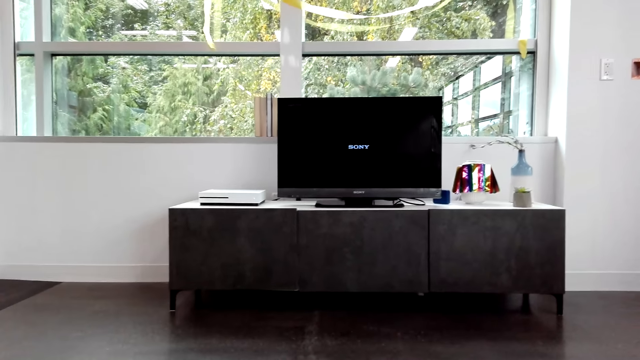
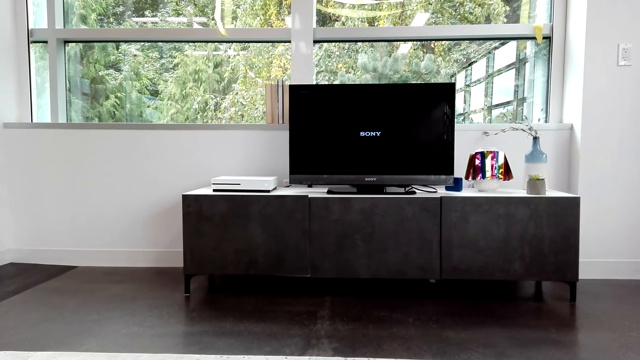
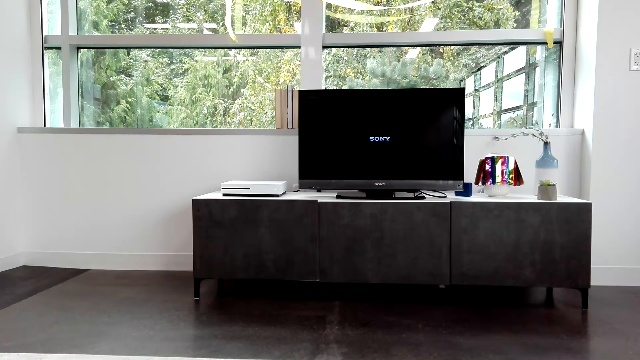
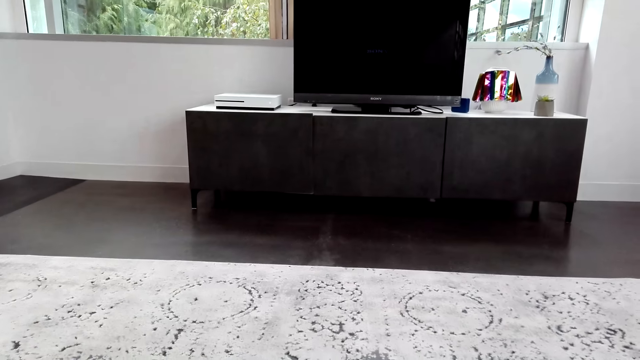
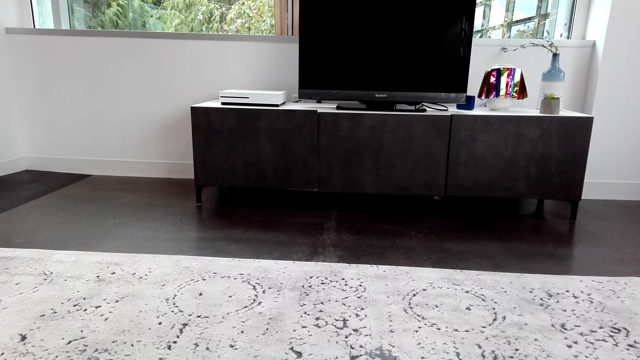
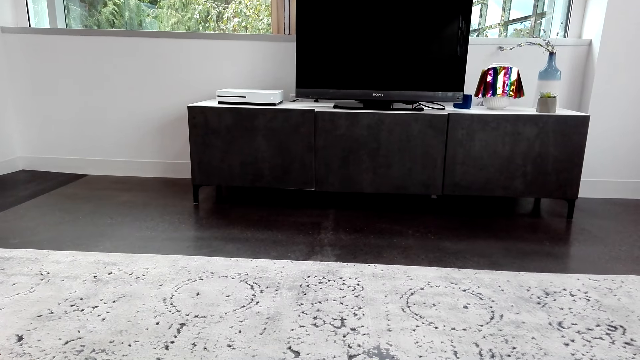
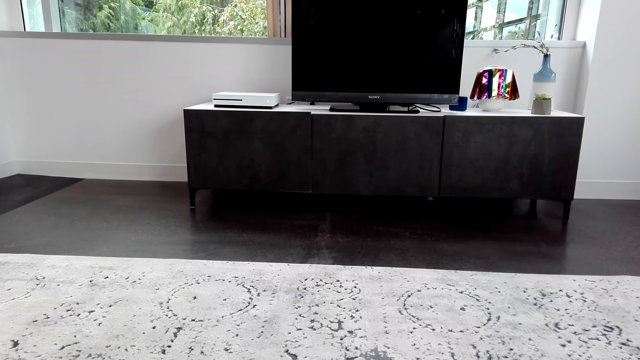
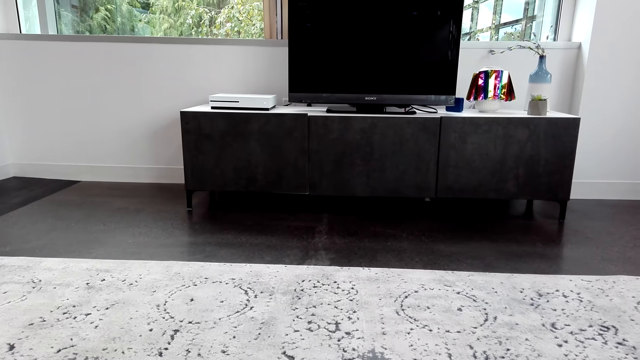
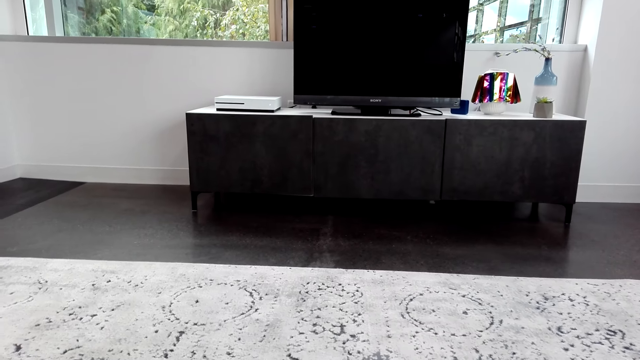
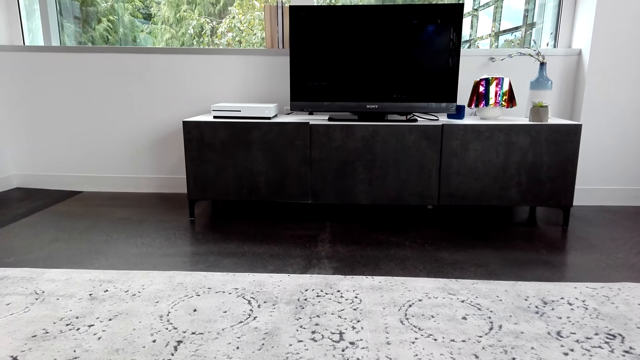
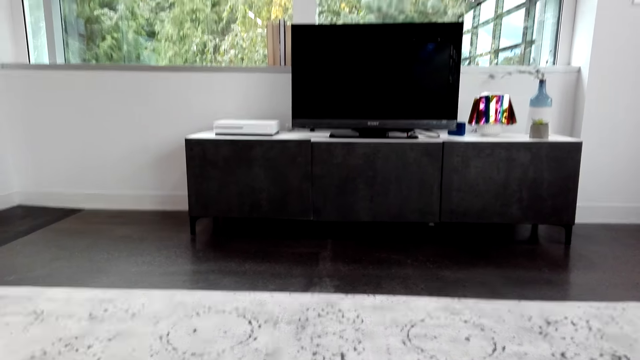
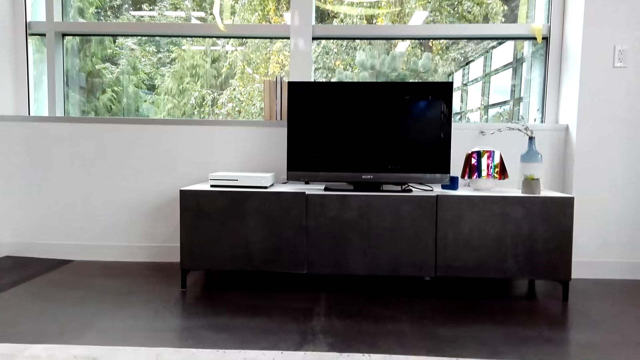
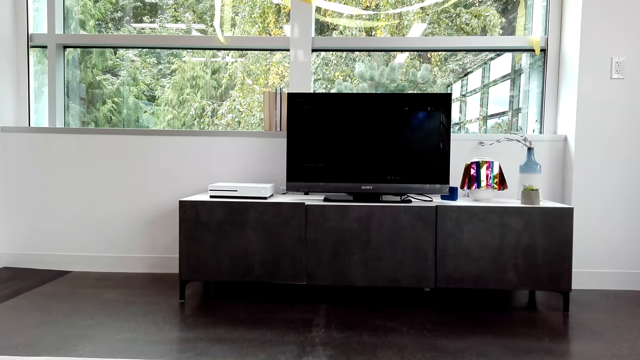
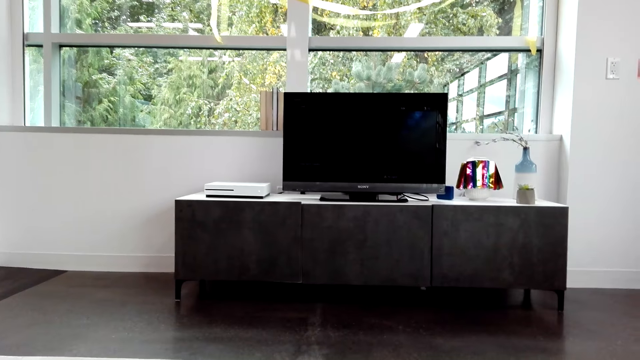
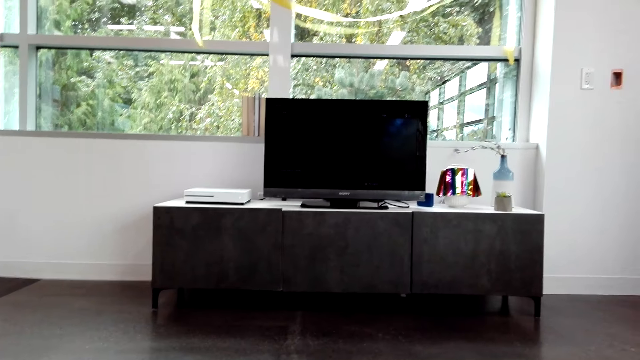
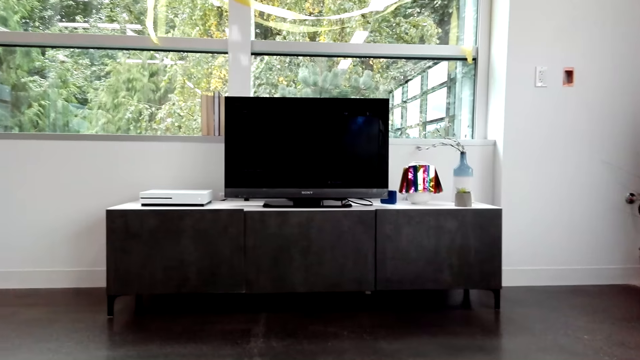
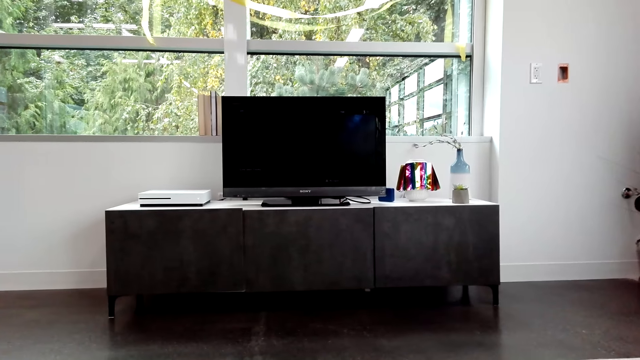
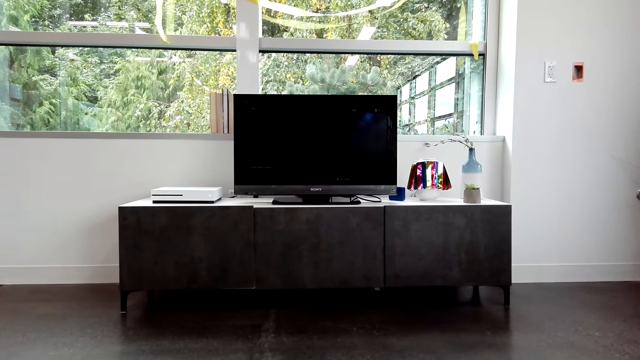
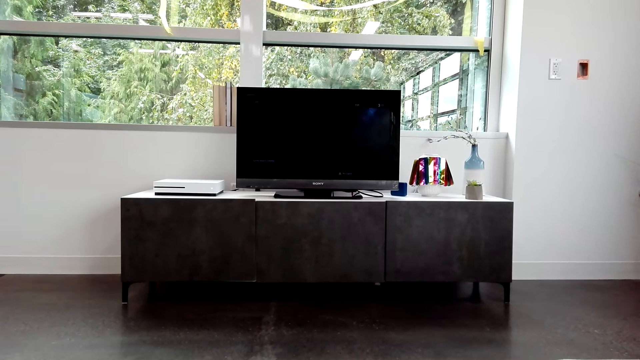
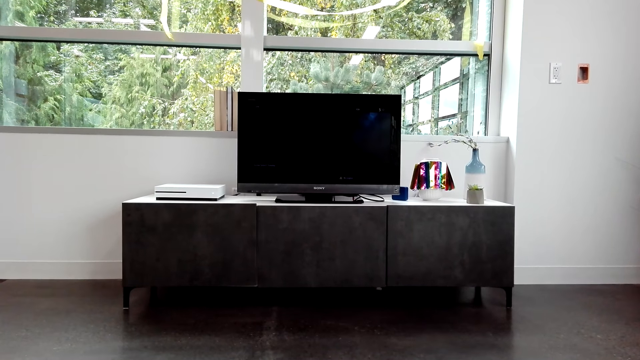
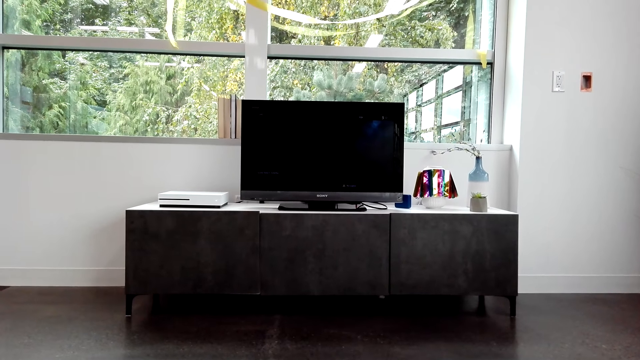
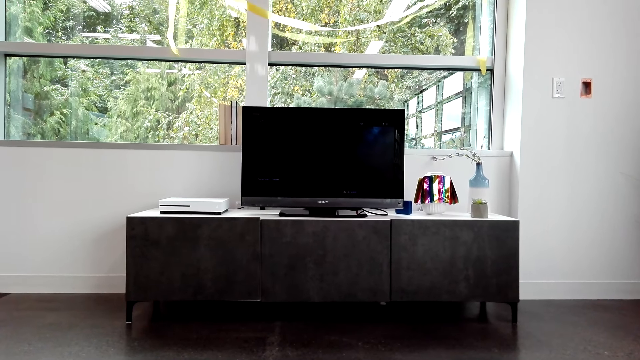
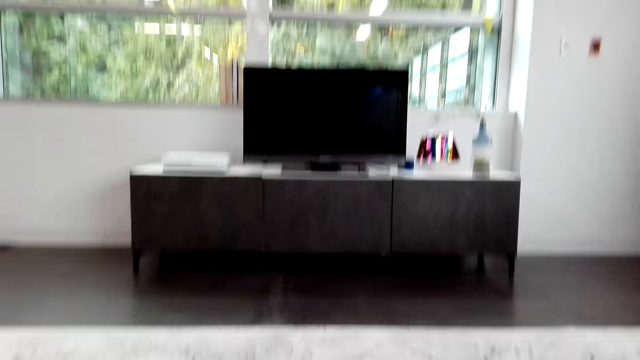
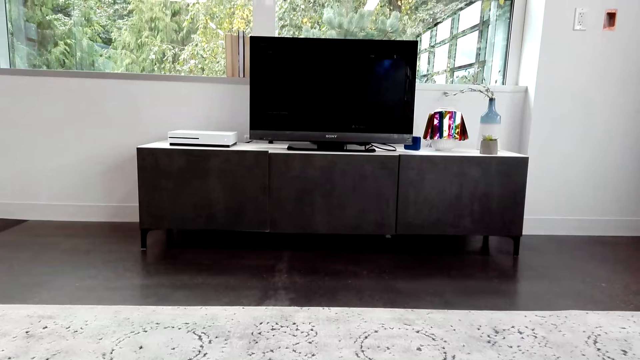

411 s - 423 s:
The camera wearer switches the television on. The man converses with the camera wearer.

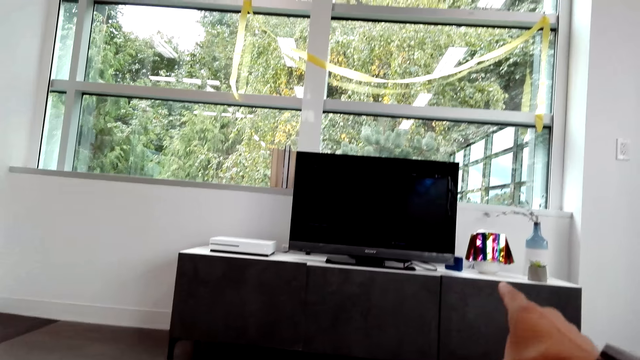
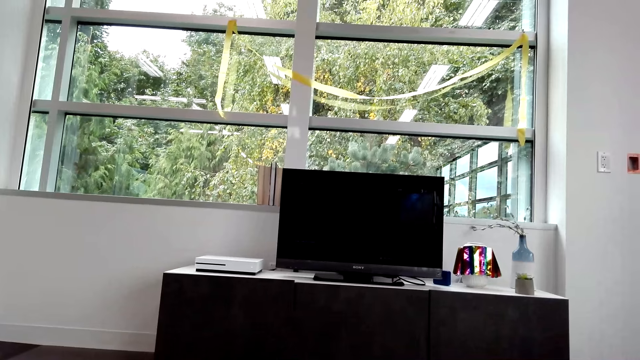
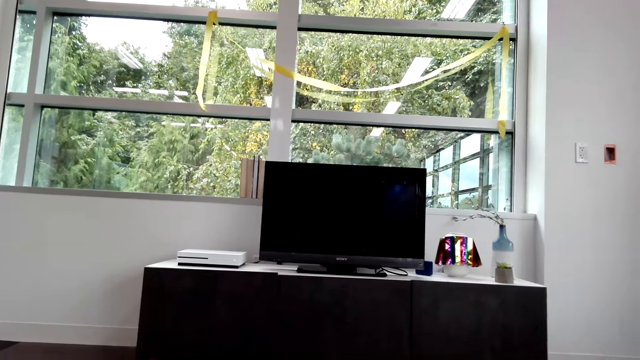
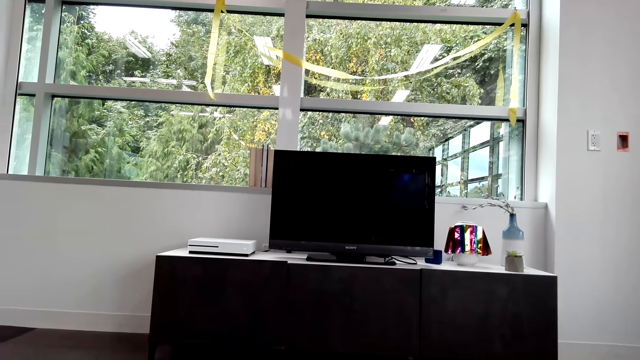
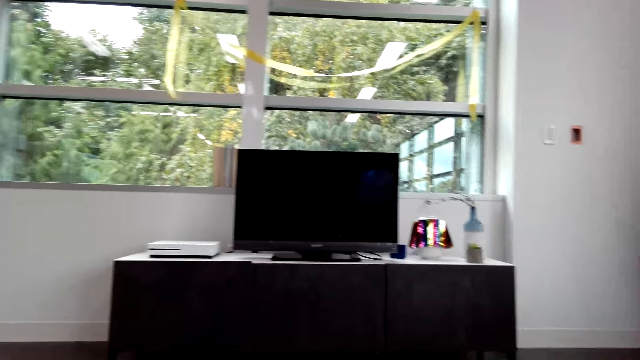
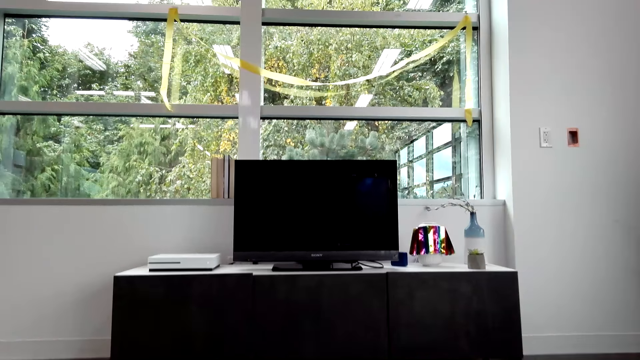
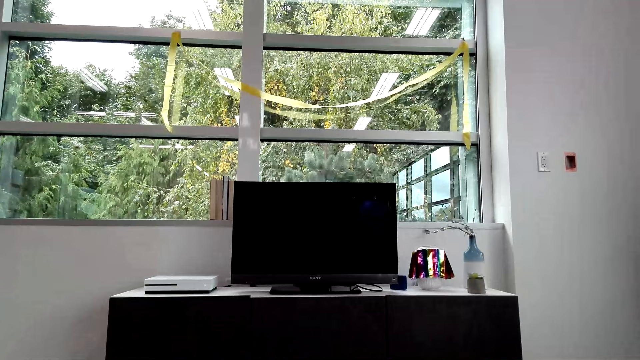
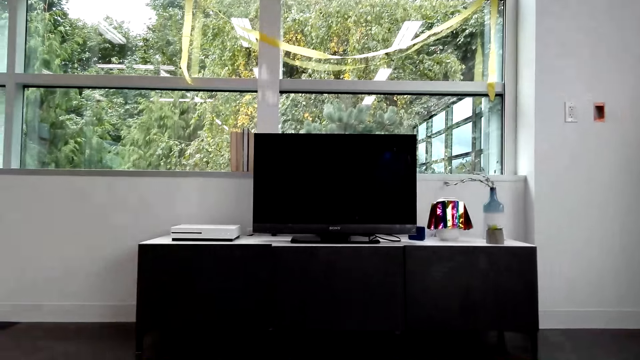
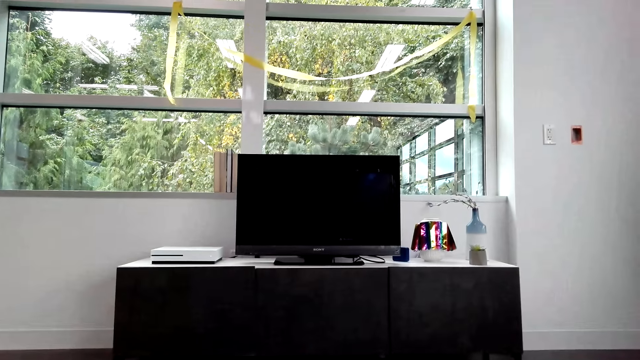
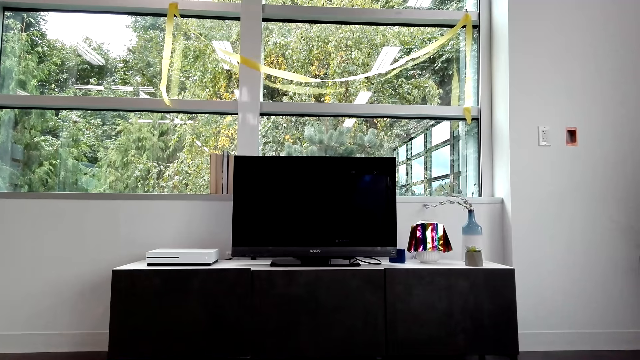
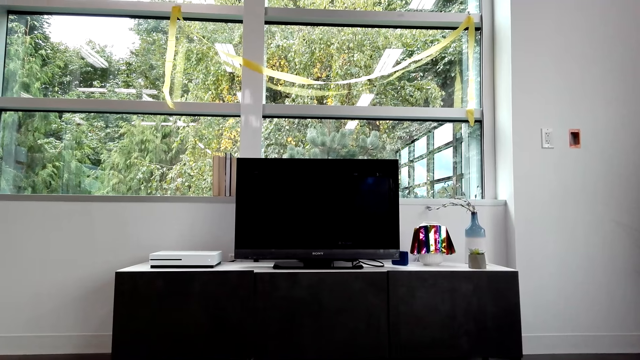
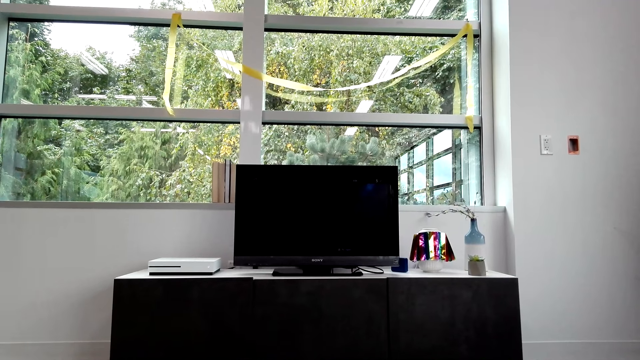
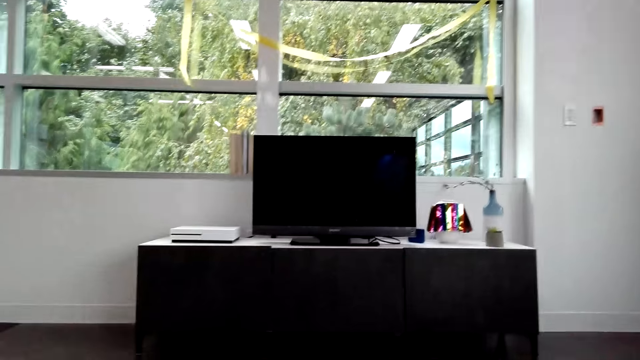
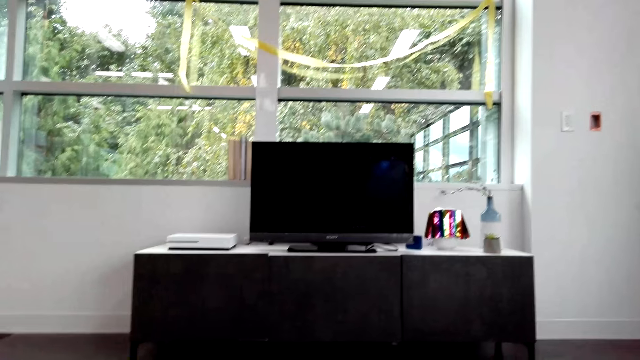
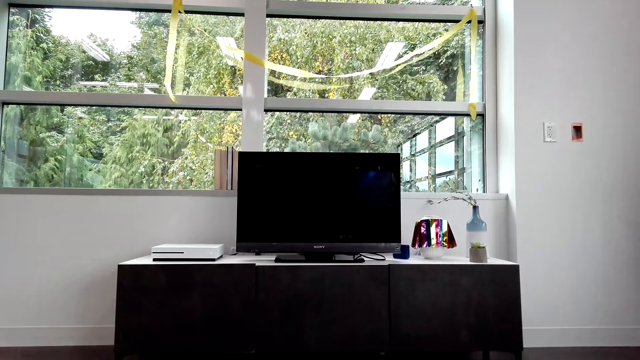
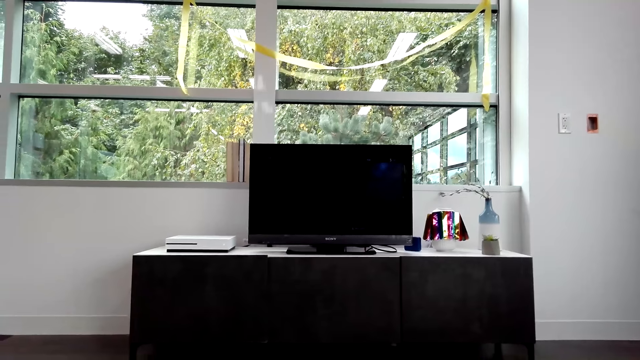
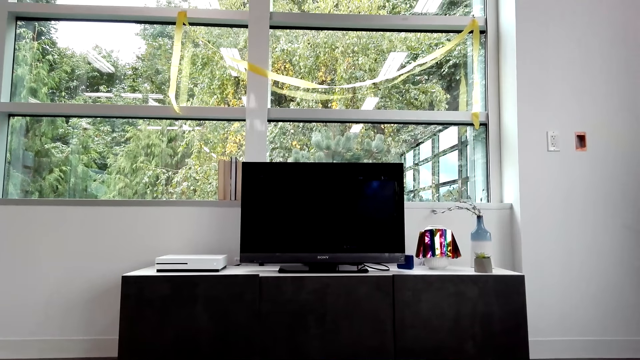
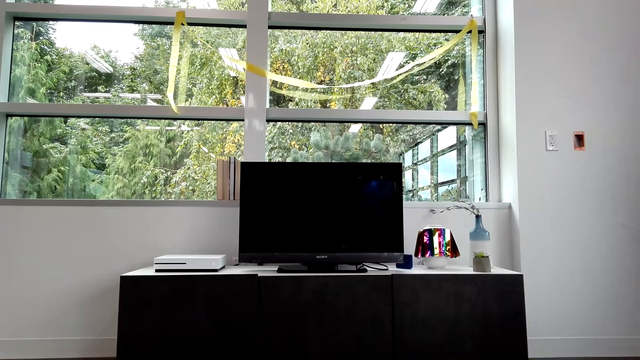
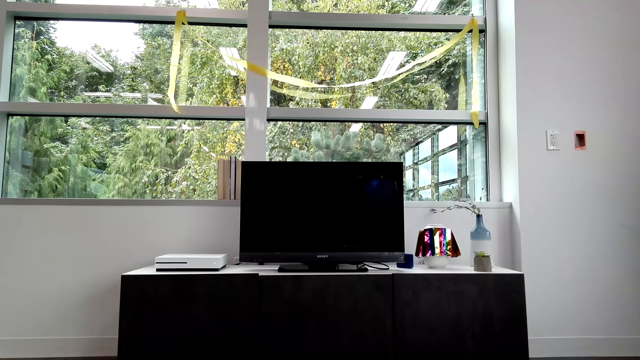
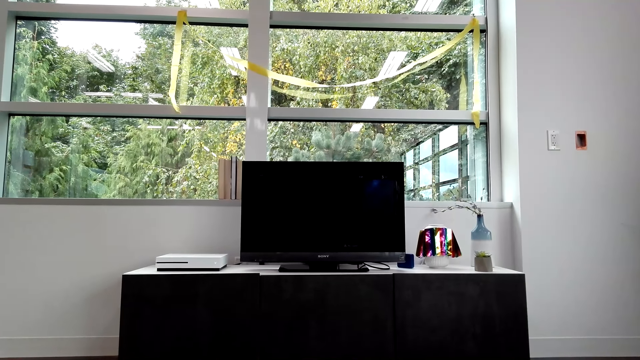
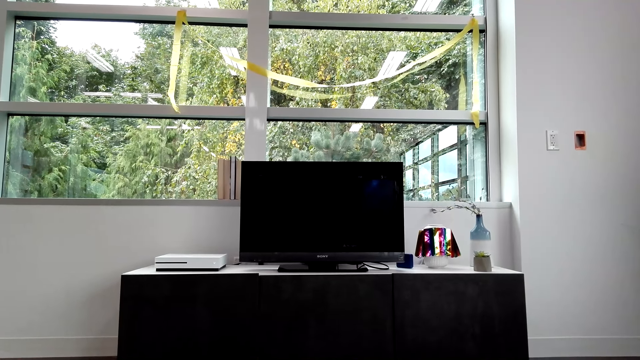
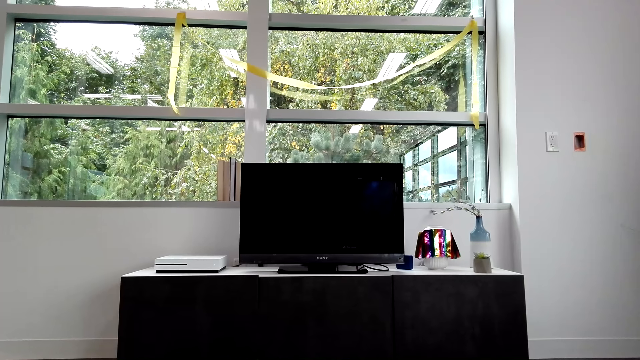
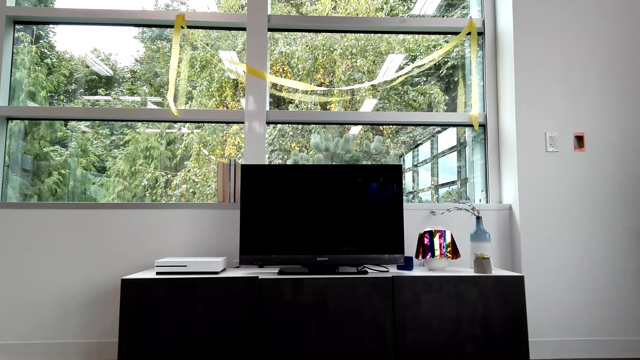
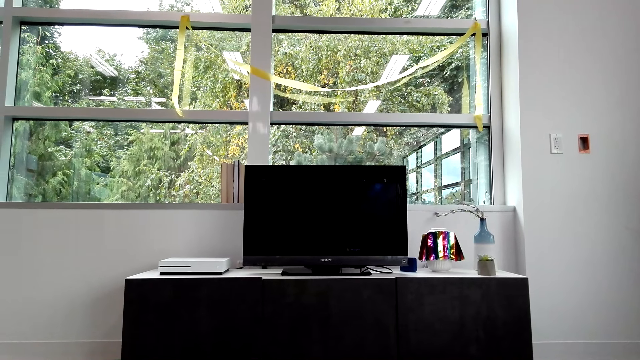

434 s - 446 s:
The camera wearer points at the television. The man converses with the camera wearer. The camera wearer stares at the television.
